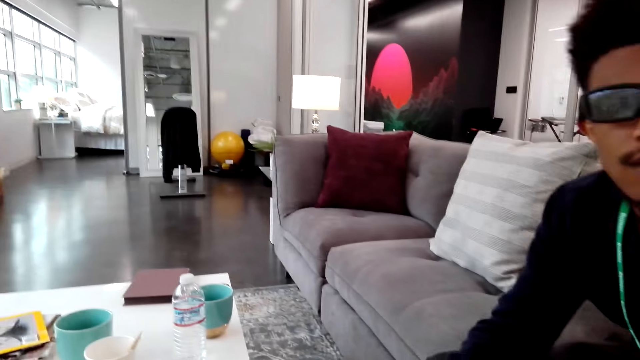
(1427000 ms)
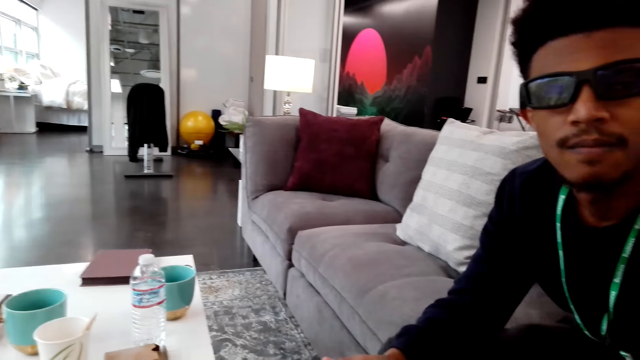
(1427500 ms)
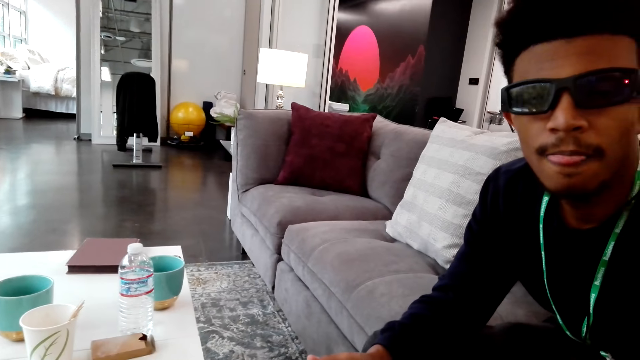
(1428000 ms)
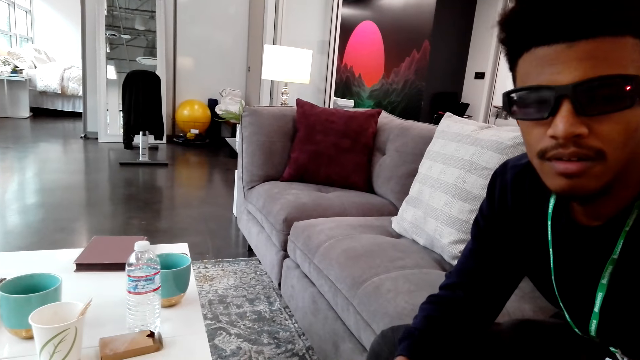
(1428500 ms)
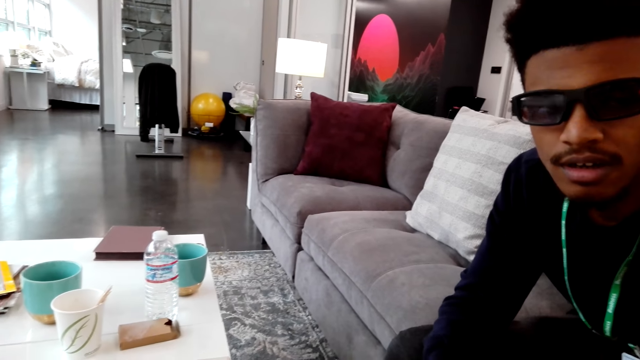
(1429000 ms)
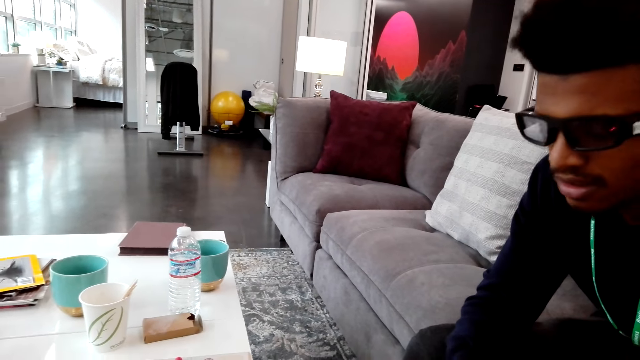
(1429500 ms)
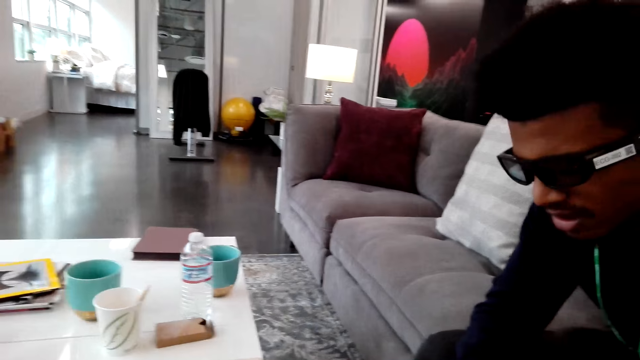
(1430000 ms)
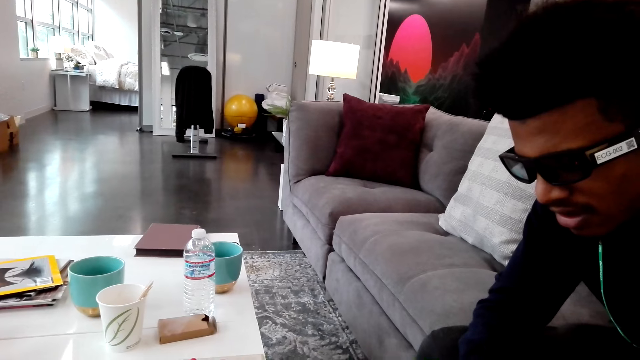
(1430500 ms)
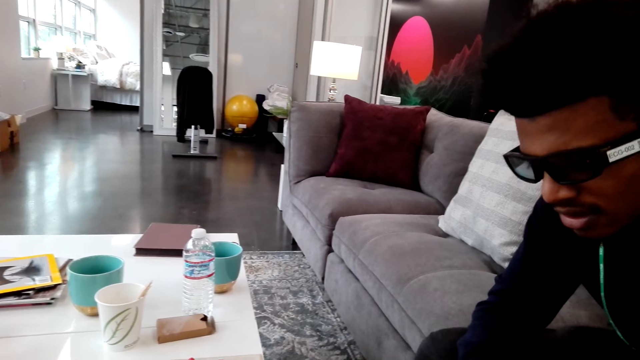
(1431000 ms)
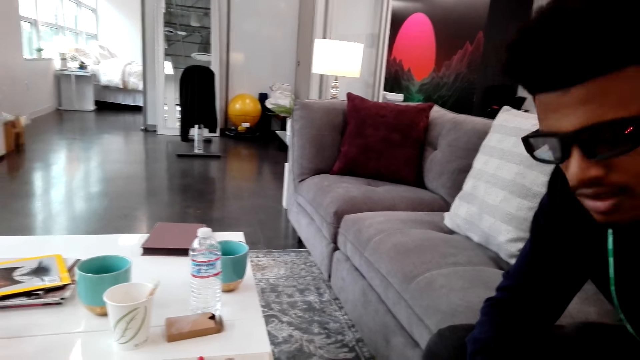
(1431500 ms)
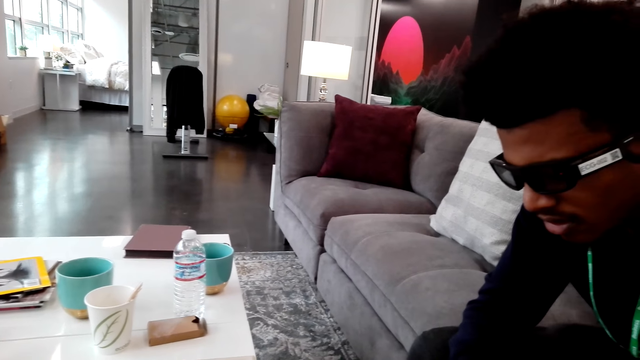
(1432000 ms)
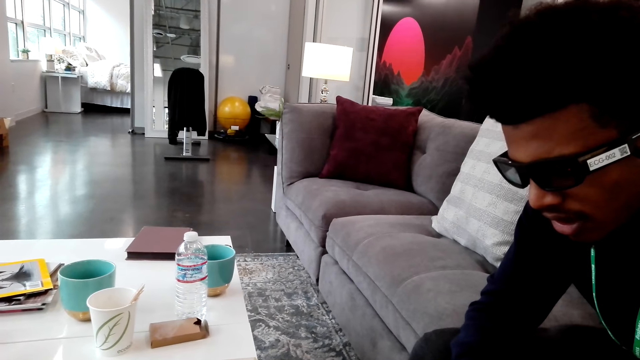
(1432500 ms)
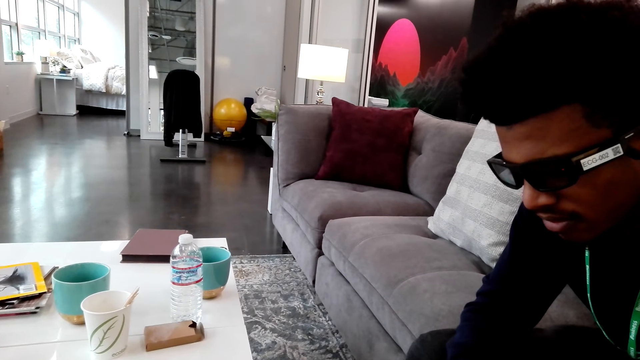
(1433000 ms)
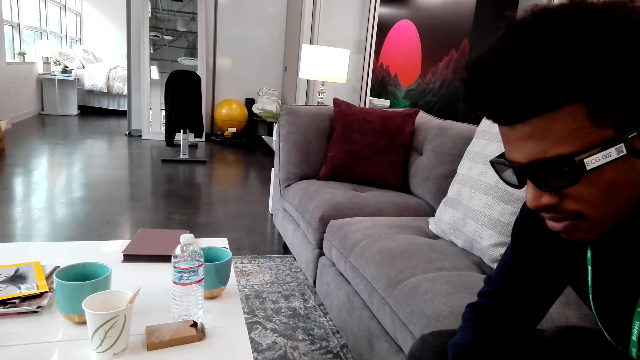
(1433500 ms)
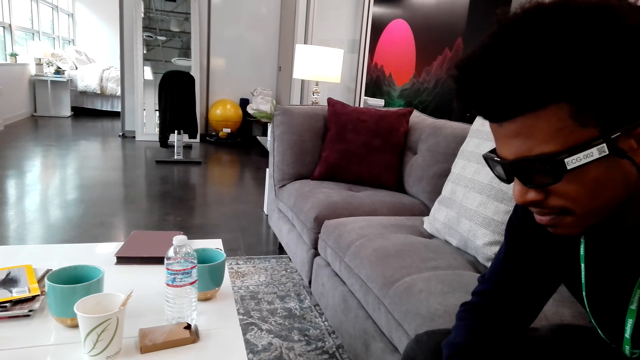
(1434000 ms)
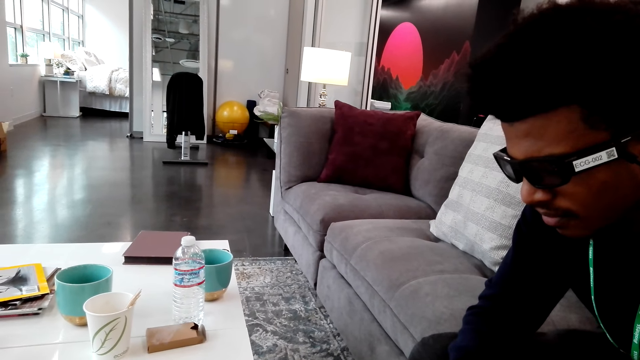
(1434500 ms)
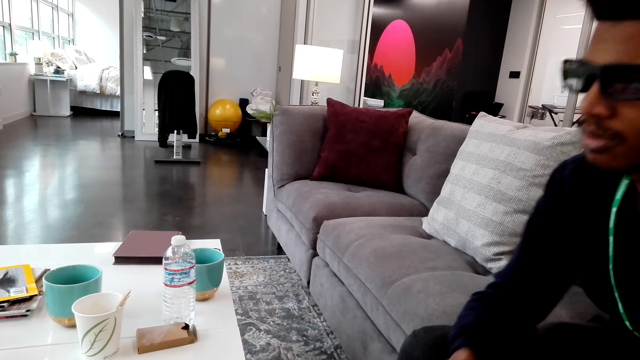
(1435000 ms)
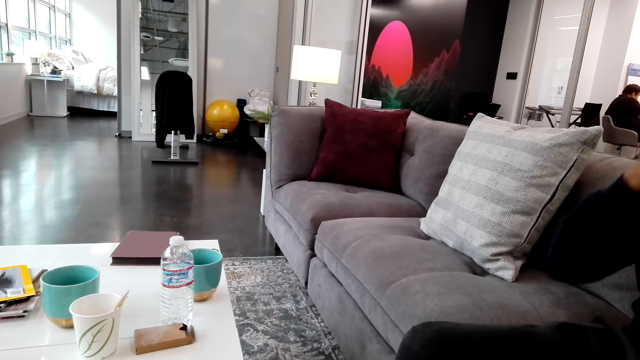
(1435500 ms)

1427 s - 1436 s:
The camera wearer looks at the man. They dialogue with the man.

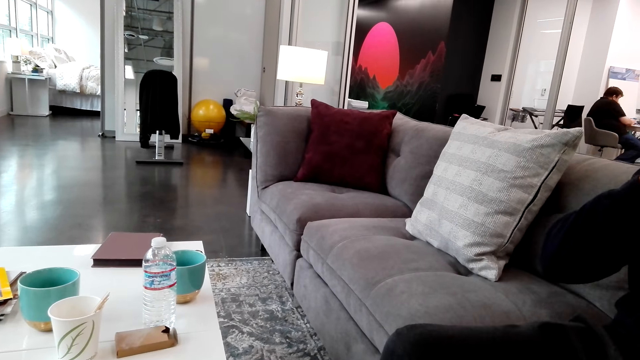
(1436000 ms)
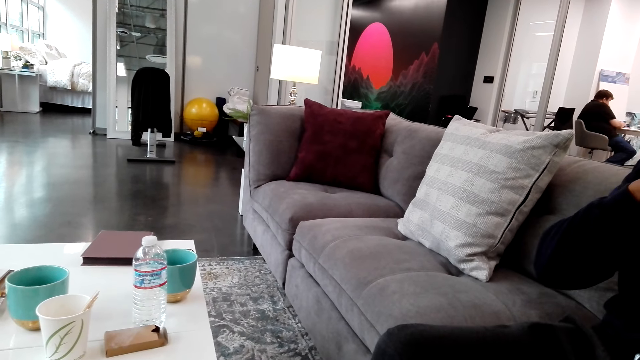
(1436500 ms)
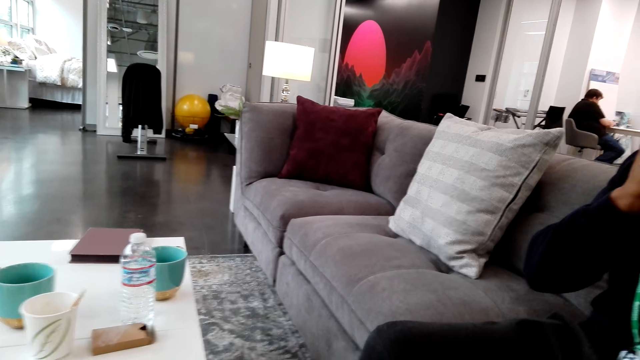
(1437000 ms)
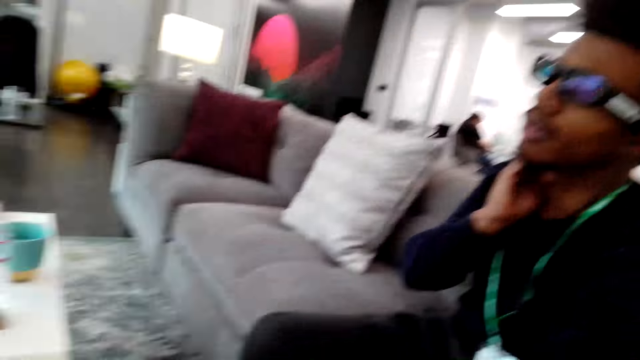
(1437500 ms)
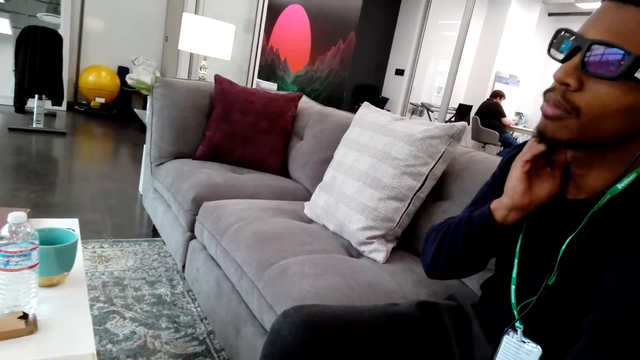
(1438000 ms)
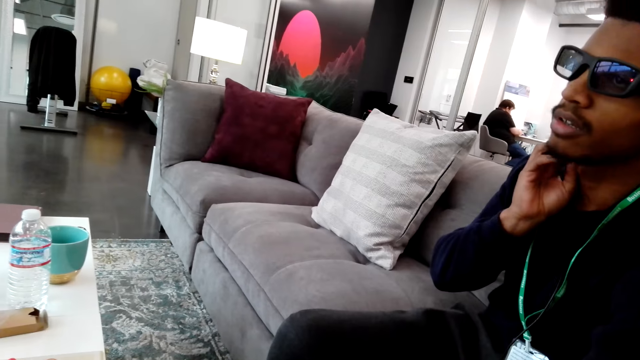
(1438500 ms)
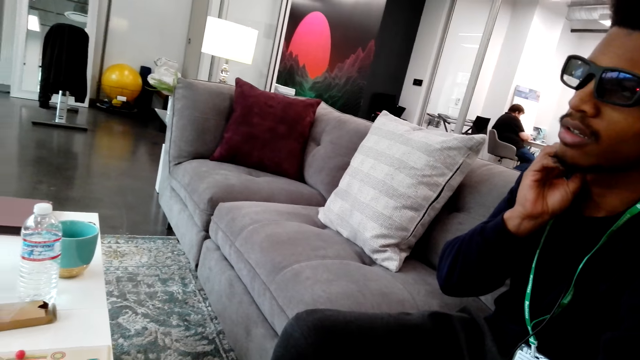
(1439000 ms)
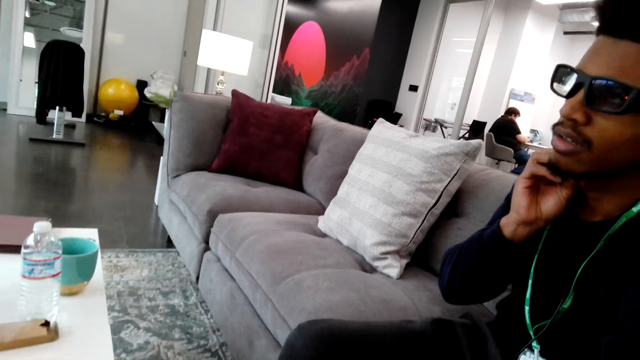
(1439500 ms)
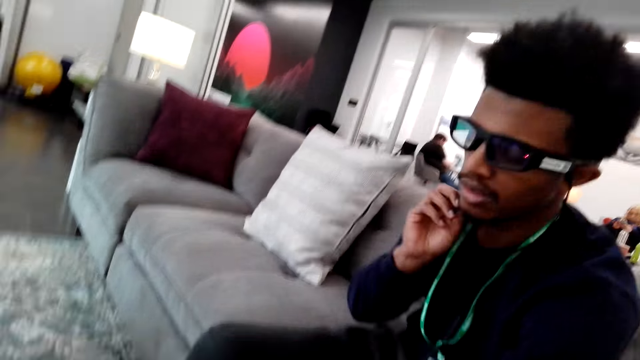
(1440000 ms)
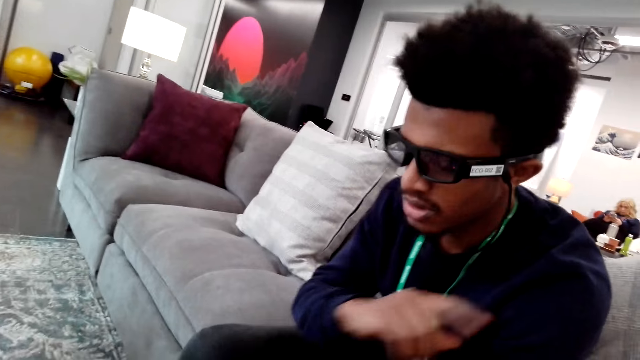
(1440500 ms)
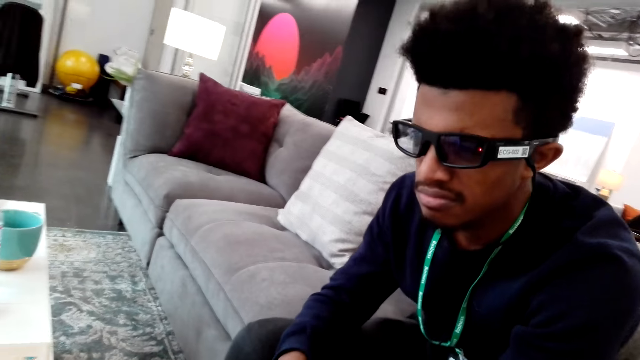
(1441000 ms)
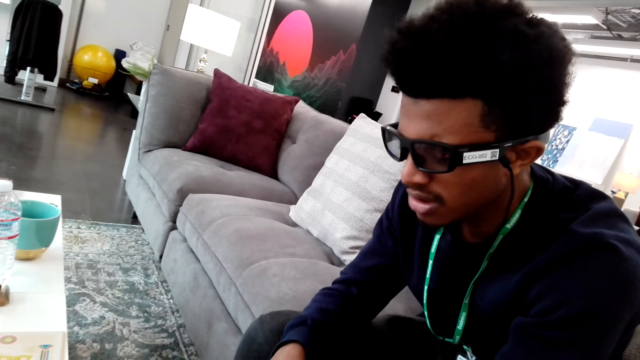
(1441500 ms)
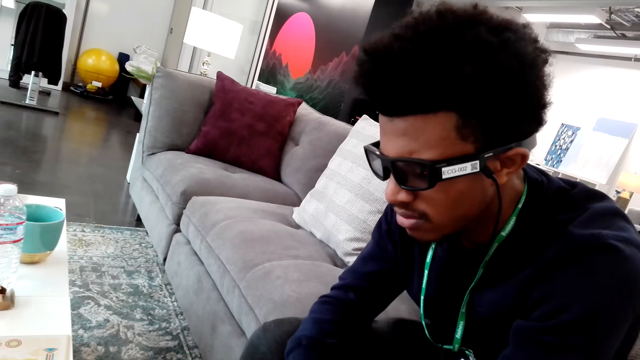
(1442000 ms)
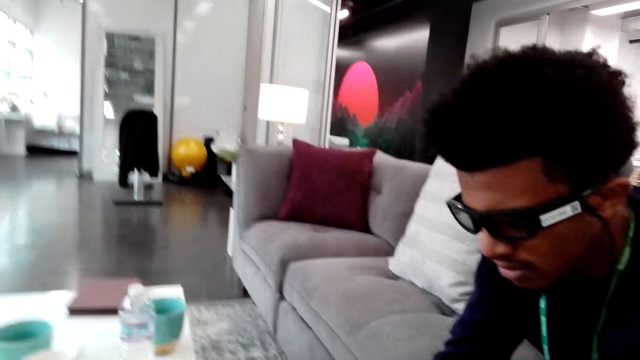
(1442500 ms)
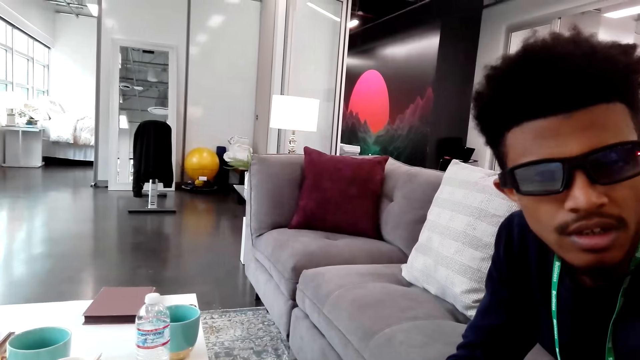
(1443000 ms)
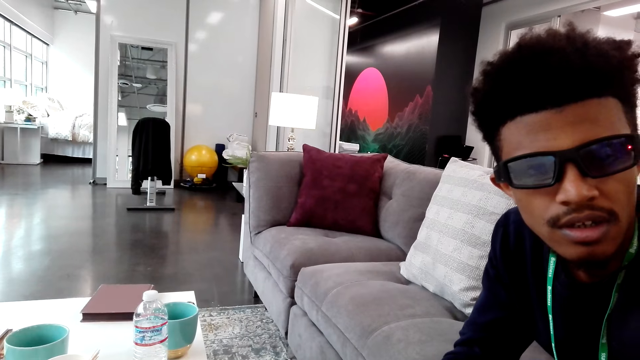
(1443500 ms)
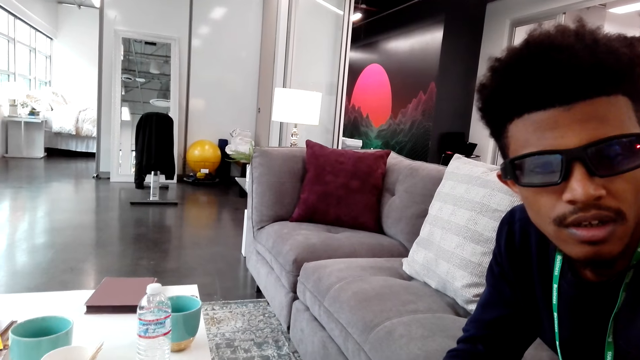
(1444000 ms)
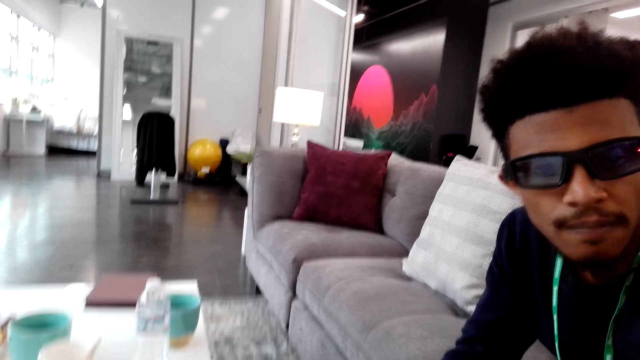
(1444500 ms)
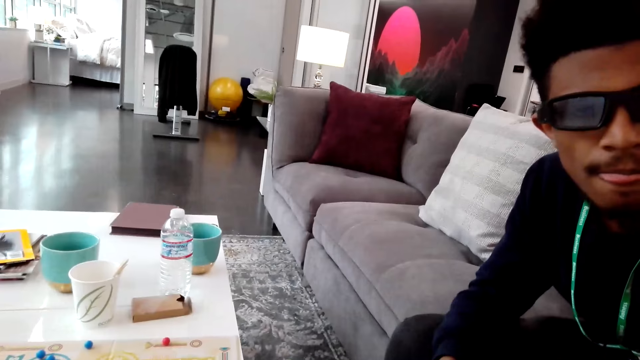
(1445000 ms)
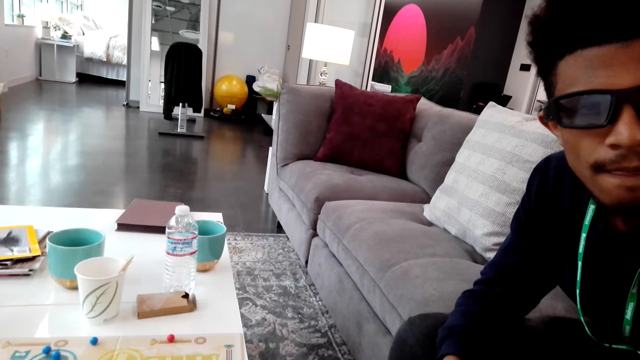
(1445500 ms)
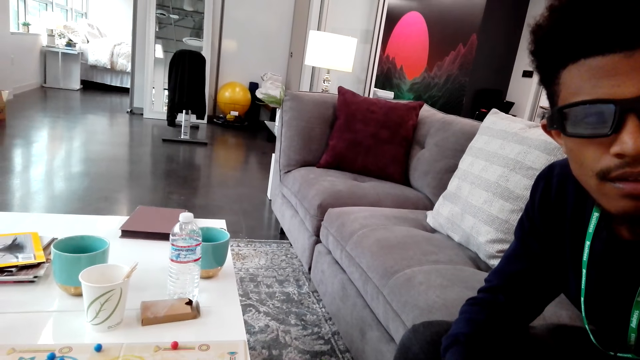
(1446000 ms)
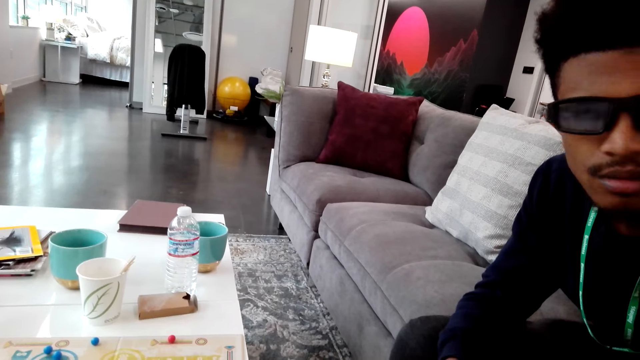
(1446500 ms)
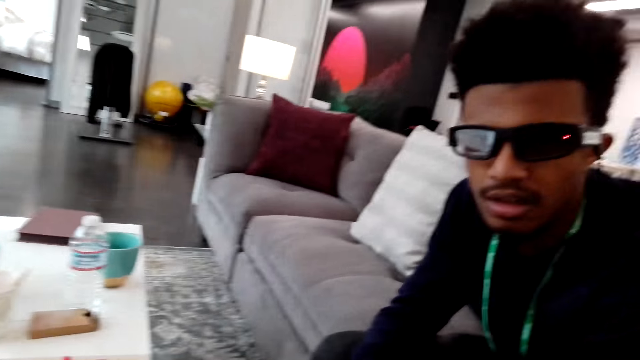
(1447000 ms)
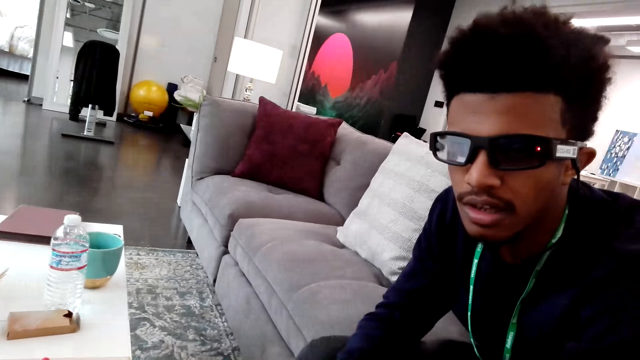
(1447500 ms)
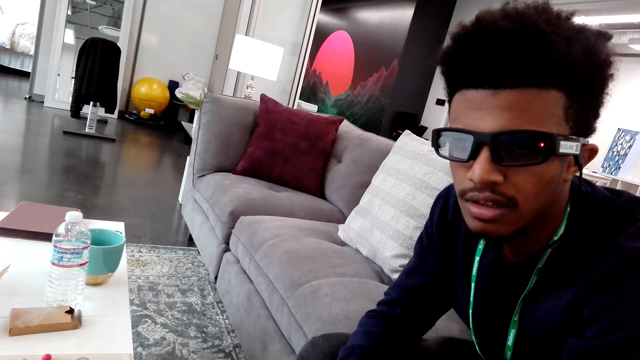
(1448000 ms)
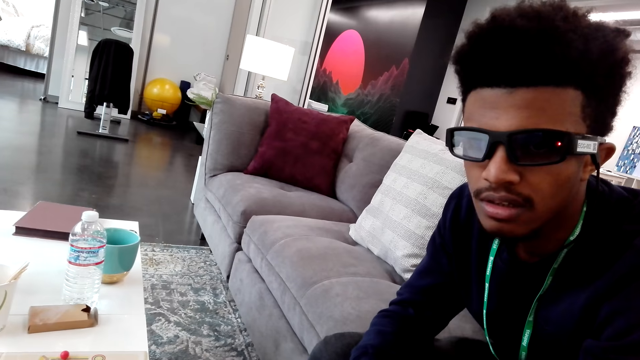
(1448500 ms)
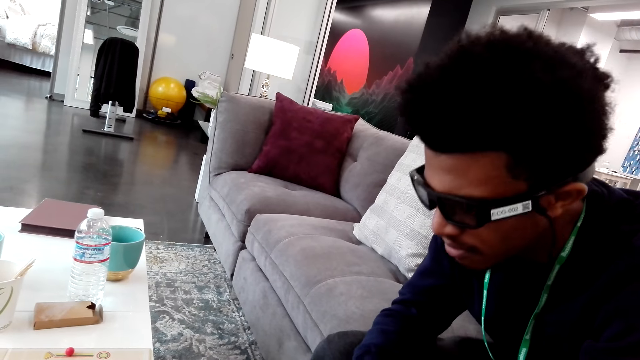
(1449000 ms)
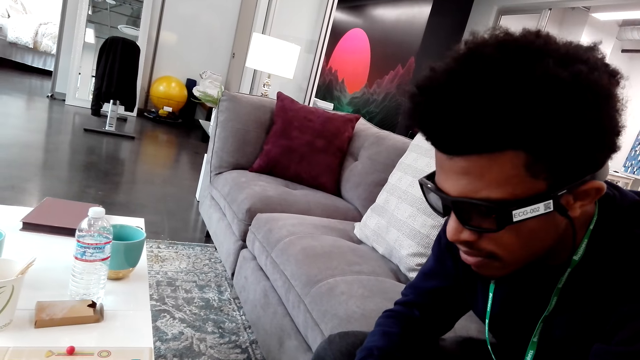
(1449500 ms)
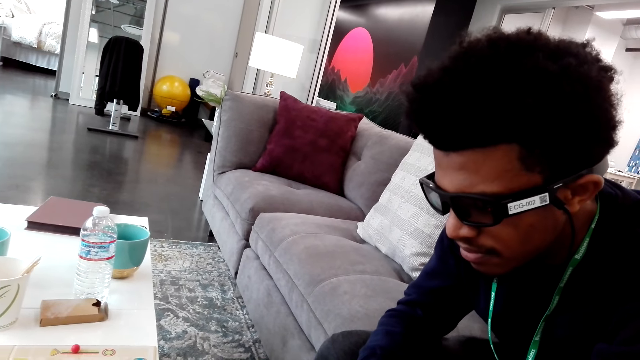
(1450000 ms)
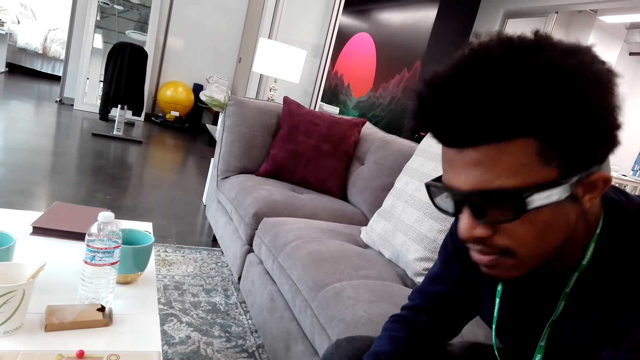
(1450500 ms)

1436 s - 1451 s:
The man lifts his hand and talks. The camera wearer looks at the man.
